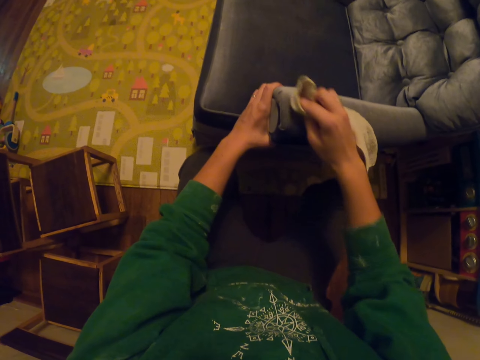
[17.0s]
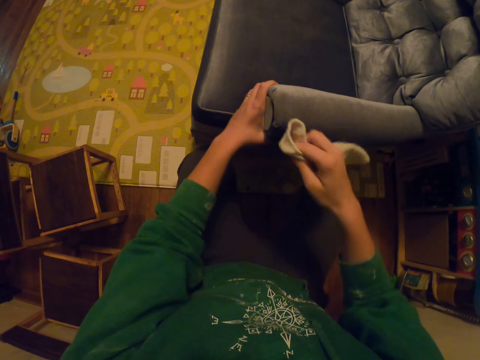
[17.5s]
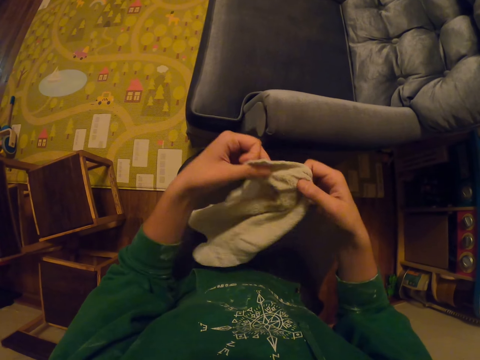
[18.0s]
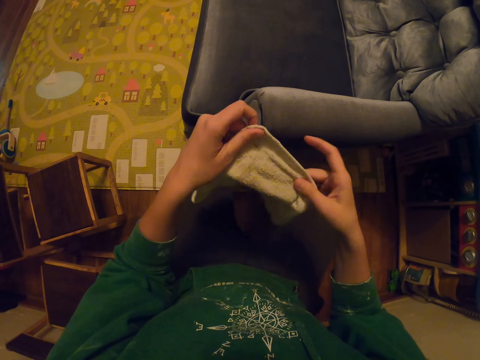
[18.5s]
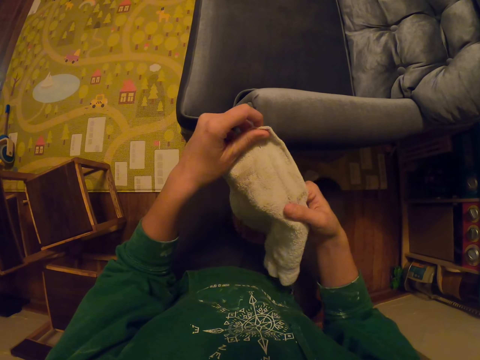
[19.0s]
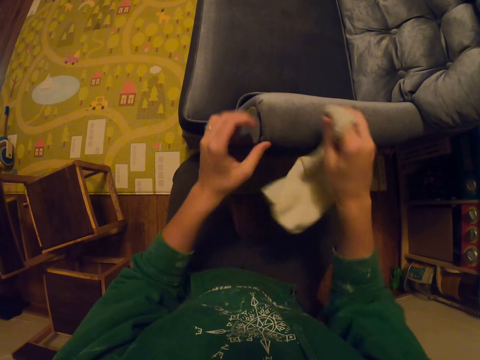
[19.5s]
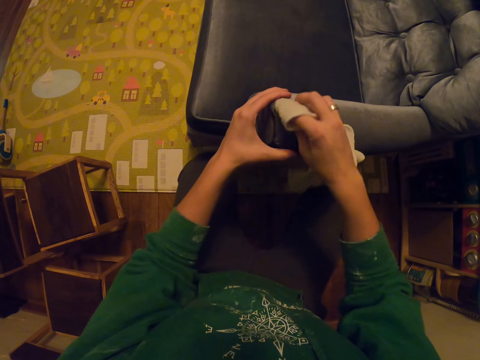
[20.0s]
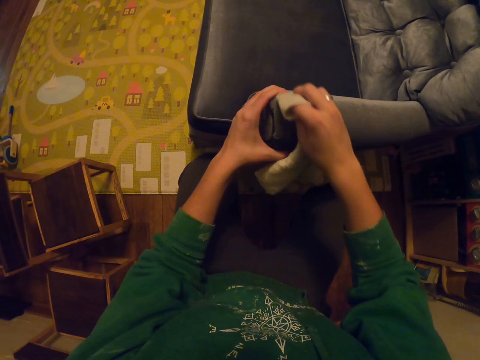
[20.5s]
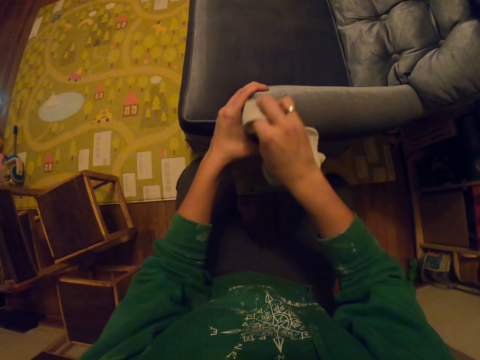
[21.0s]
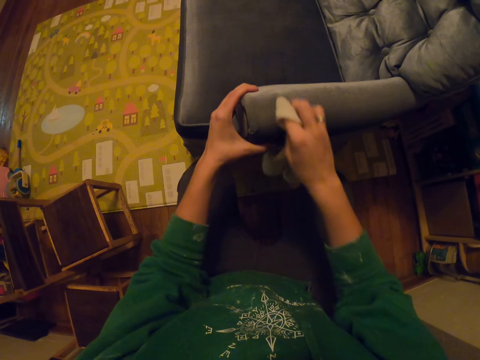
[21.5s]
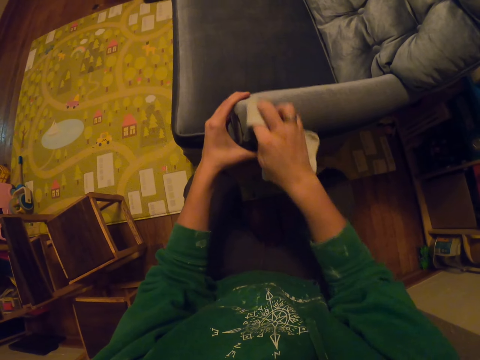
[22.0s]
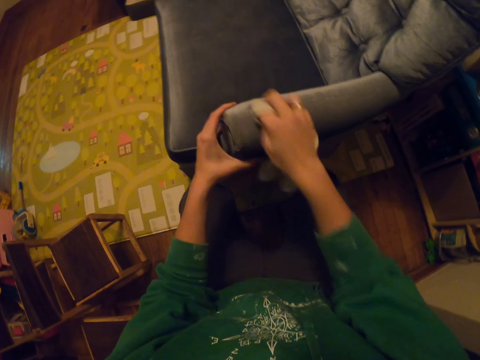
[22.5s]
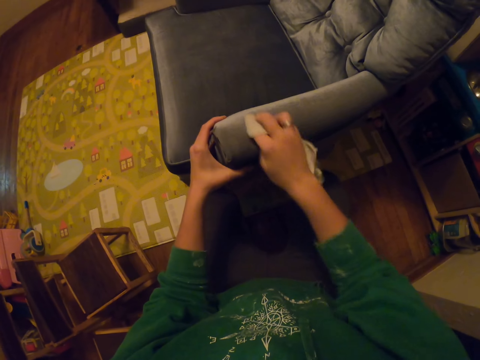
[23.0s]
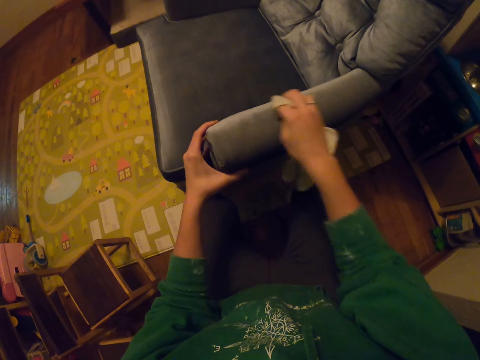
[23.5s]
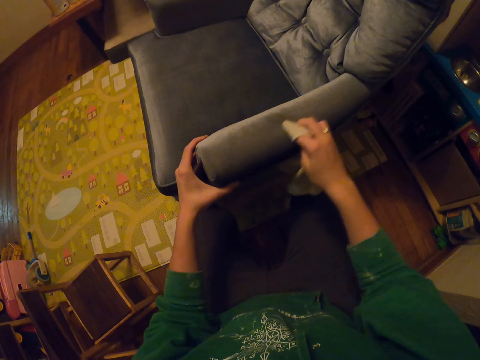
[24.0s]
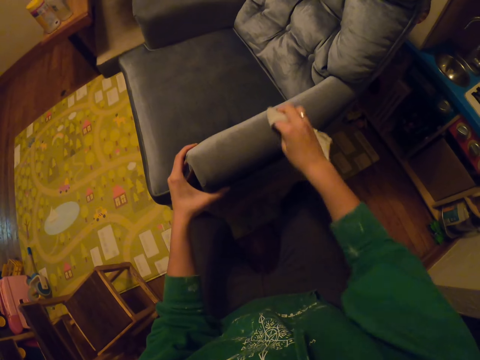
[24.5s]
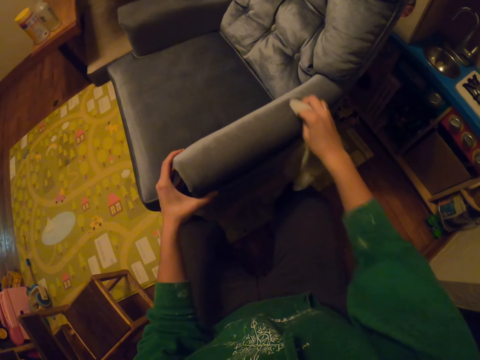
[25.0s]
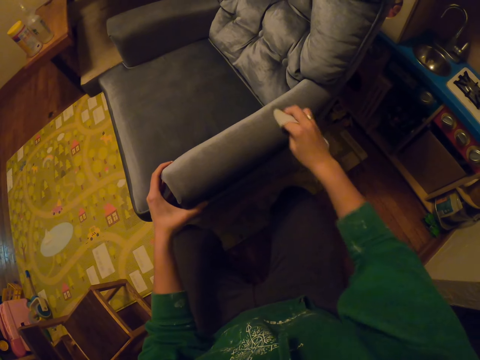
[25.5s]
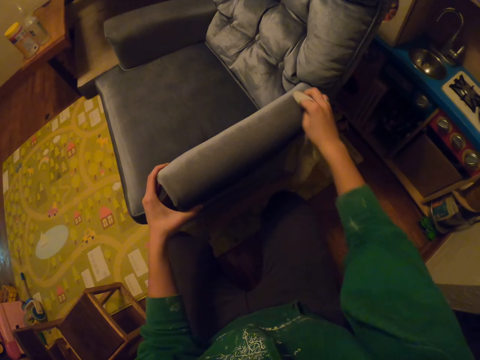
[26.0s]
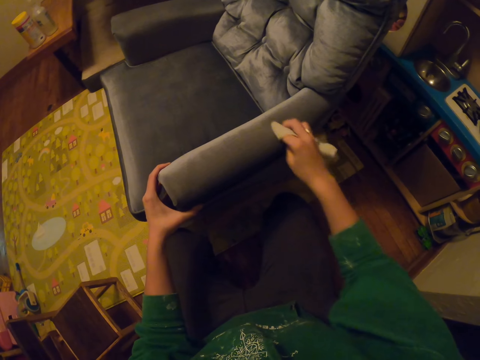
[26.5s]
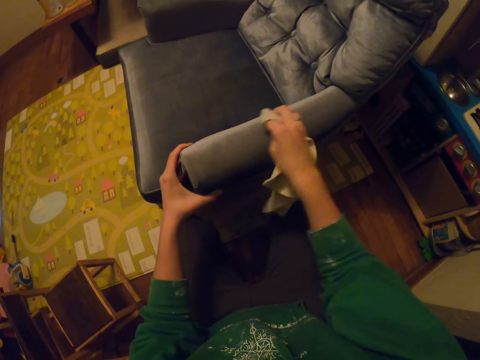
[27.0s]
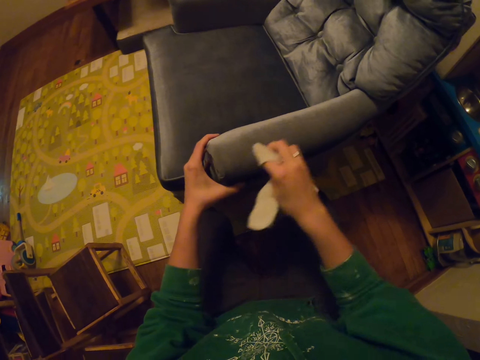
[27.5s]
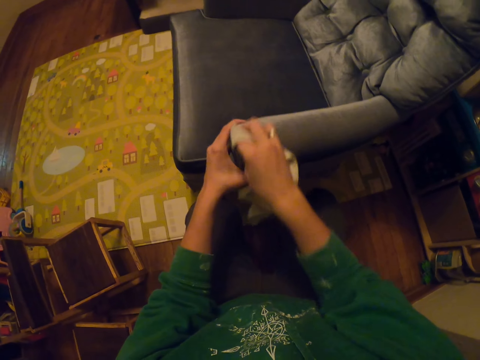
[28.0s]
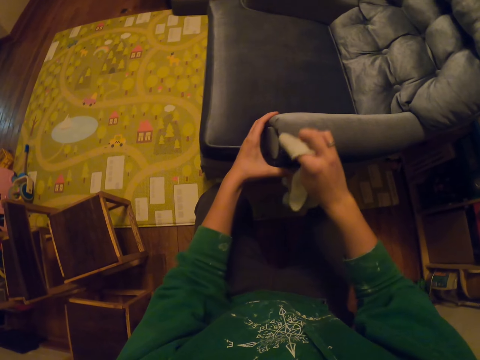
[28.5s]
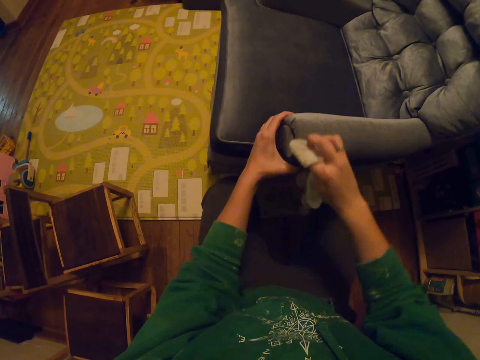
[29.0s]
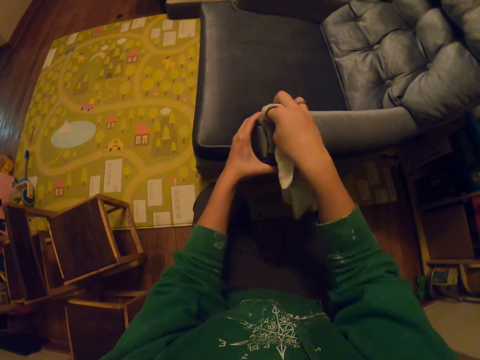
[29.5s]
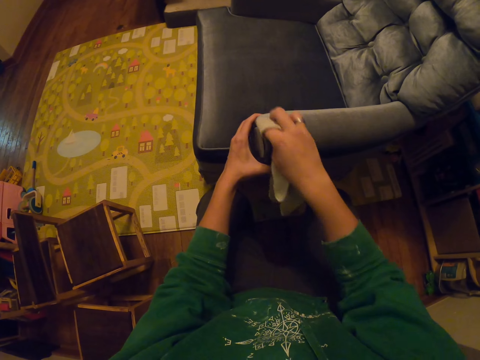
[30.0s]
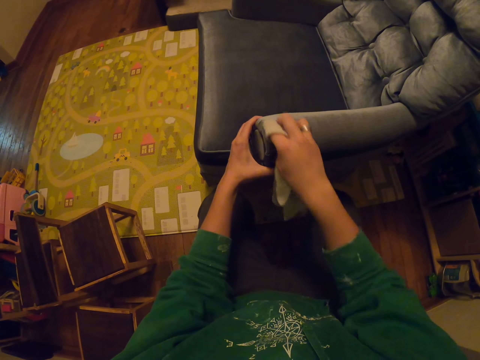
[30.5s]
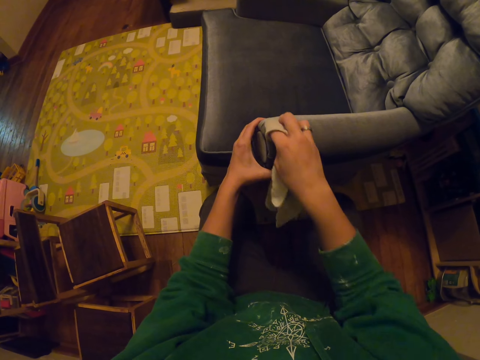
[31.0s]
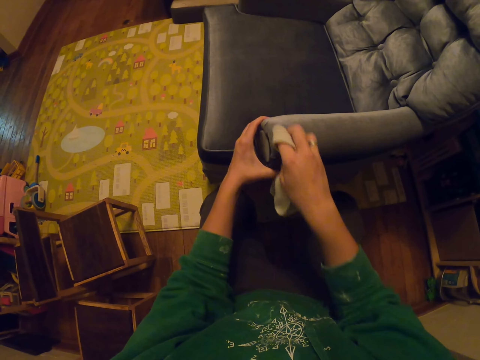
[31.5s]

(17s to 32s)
The camera wearer checks the towel. They wipe a seat.

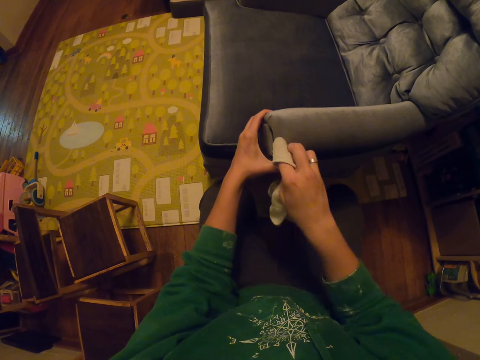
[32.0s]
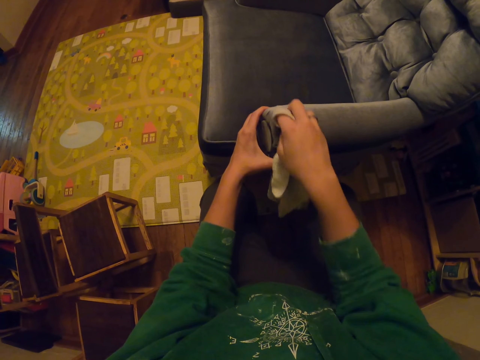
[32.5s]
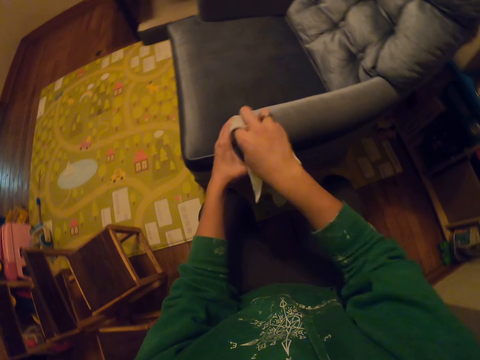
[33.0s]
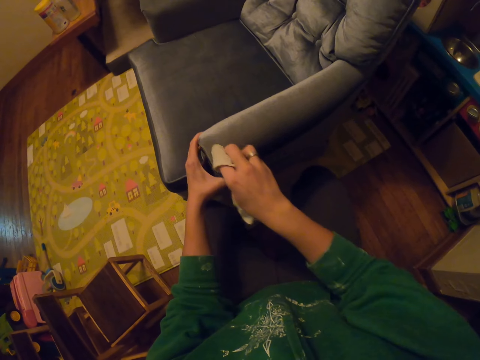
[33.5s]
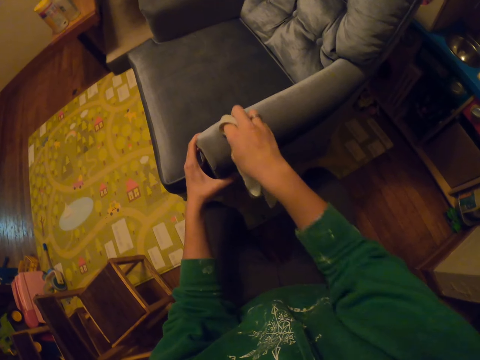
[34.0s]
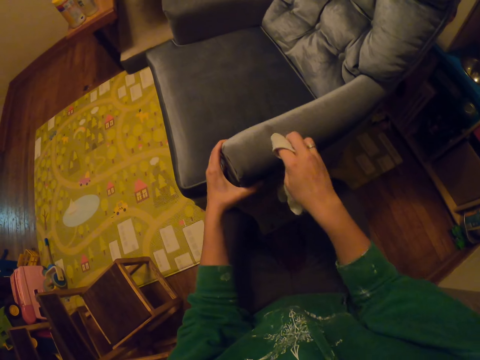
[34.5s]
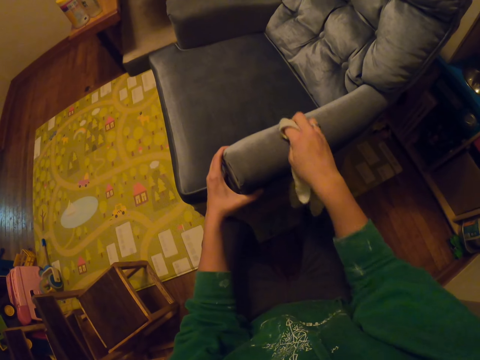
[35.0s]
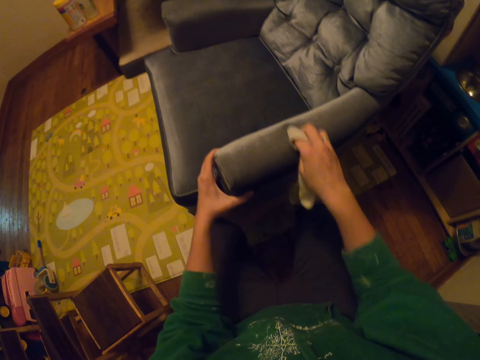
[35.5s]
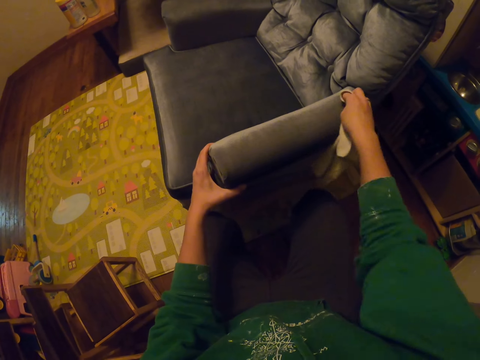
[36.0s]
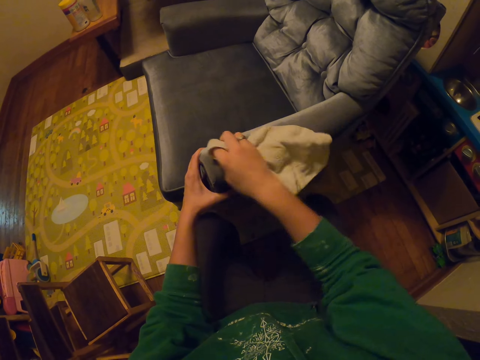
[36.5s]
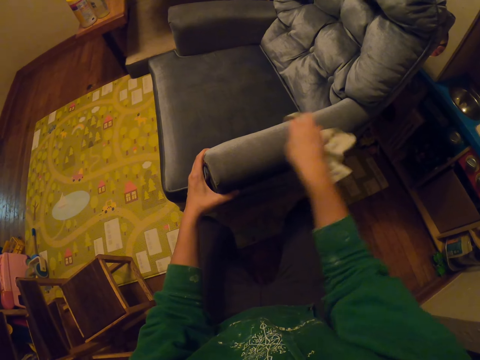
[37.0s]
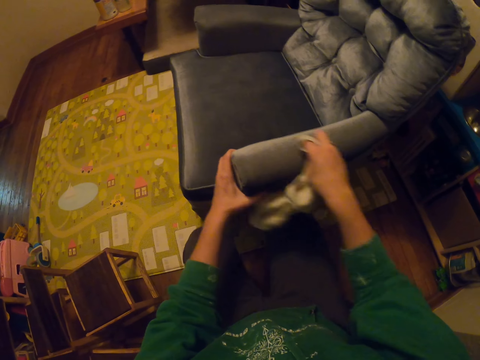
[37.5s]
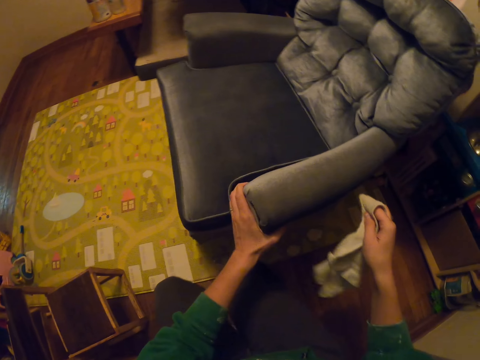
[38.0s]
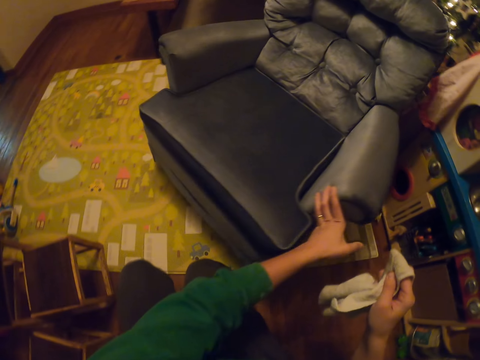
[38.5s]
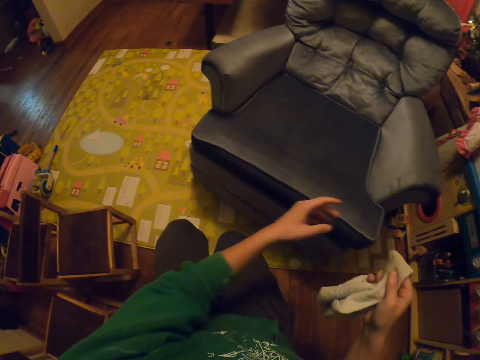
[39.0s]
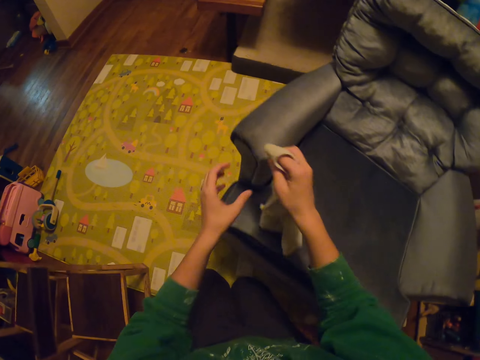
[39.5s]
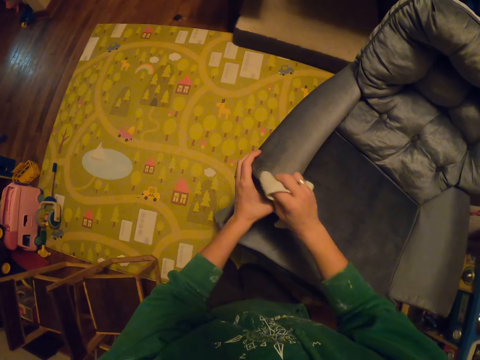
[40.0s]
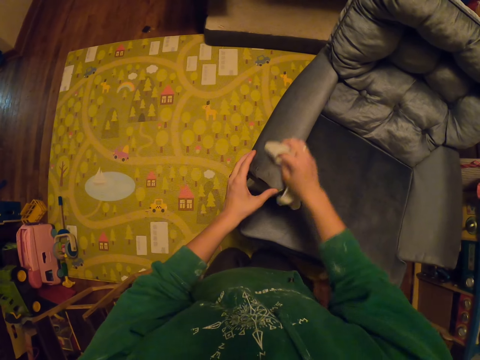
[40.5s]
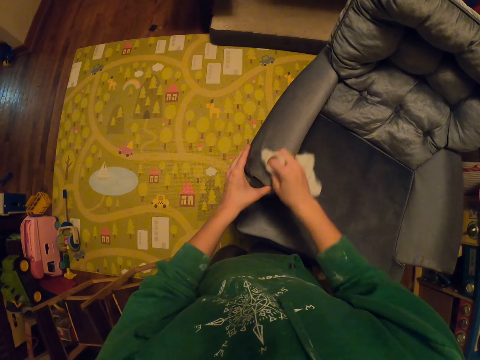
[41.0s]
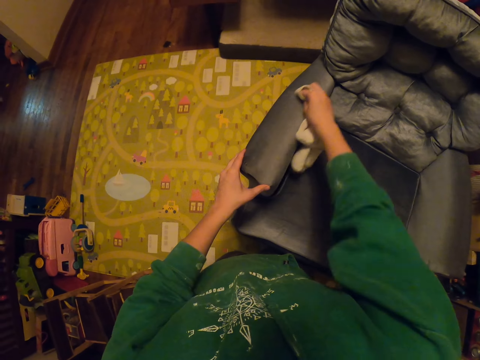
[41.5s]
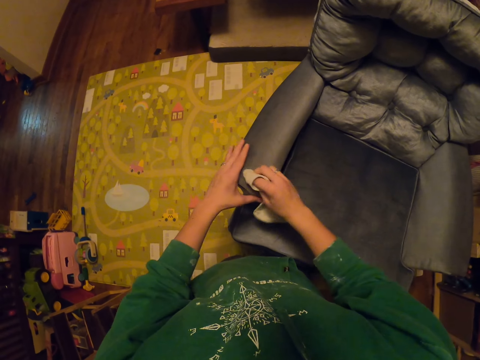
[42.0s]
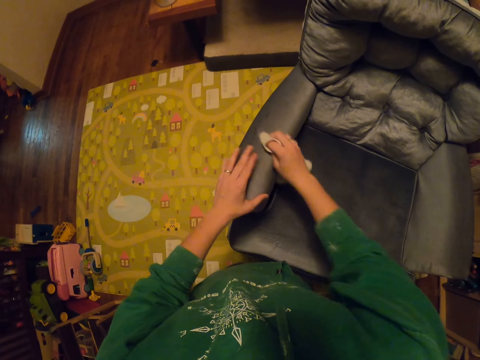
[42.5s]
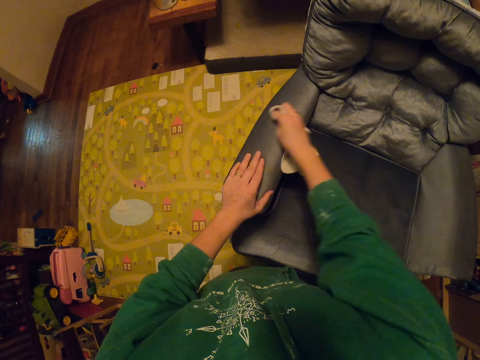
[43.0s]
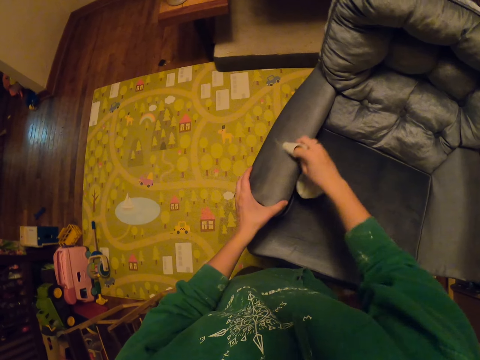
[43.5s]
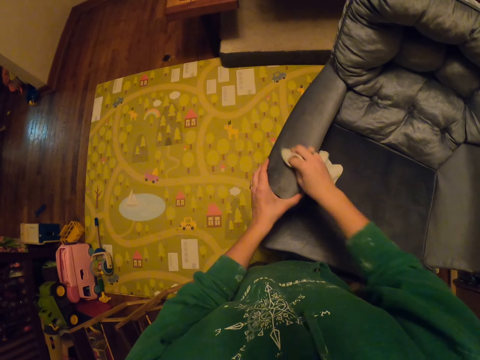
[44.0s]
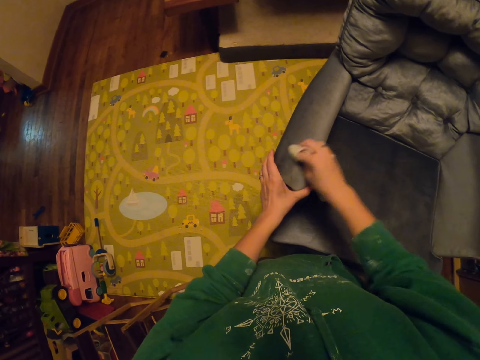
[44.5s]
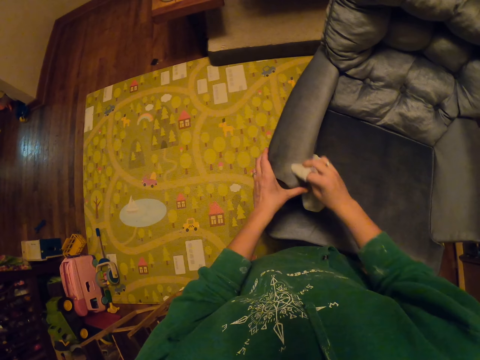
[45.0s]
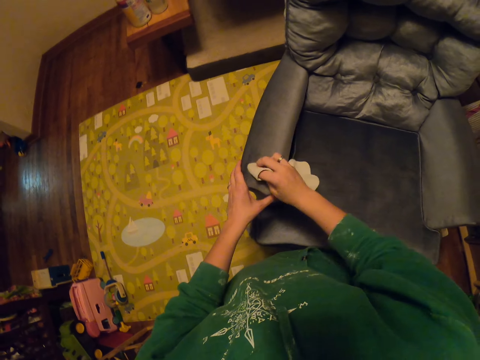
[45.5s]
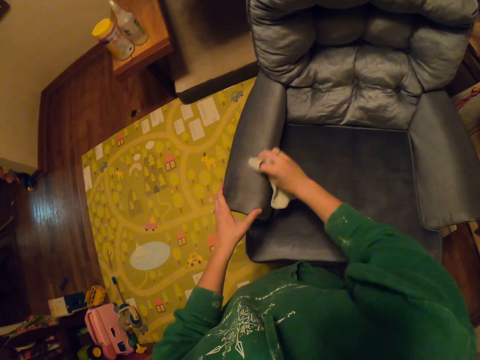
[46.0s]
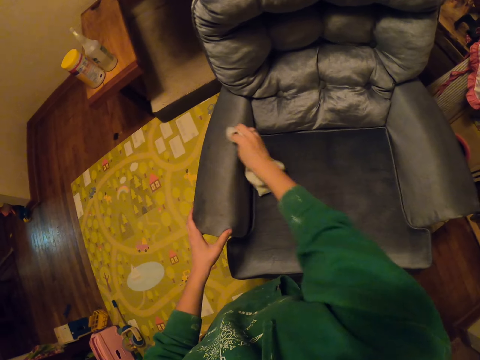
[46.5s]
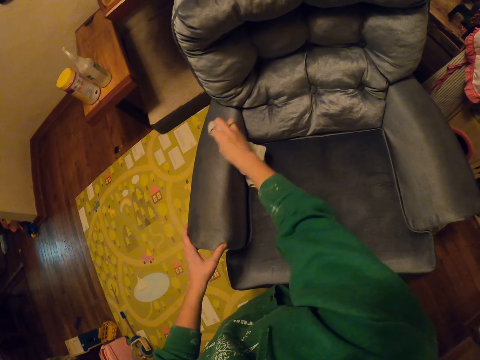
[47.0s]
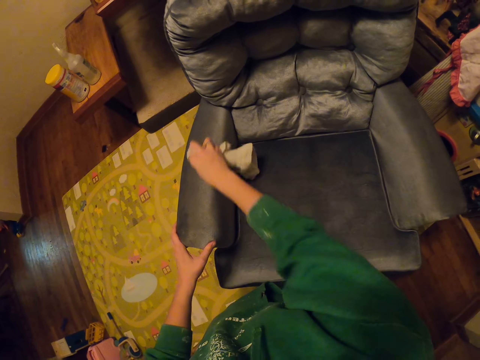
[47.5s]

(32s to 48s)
The camera wearer rotates a seat. They wipe the seat.
